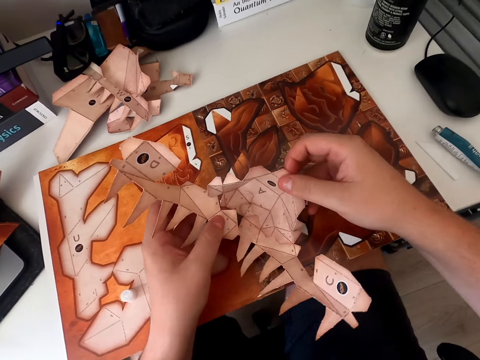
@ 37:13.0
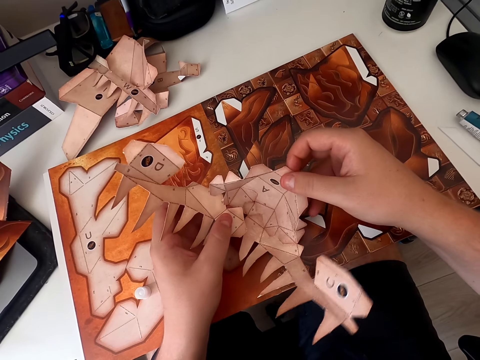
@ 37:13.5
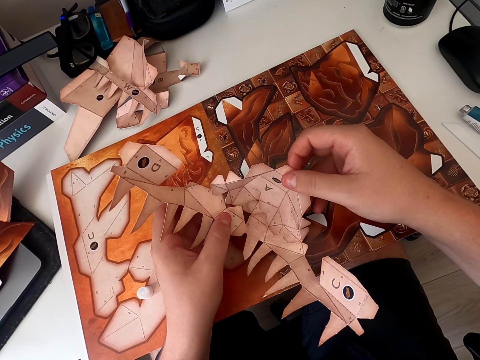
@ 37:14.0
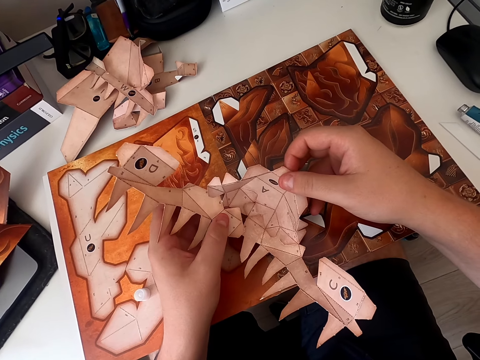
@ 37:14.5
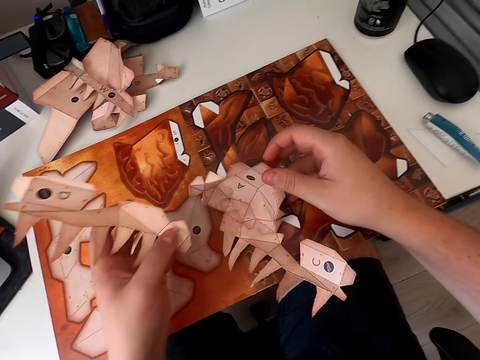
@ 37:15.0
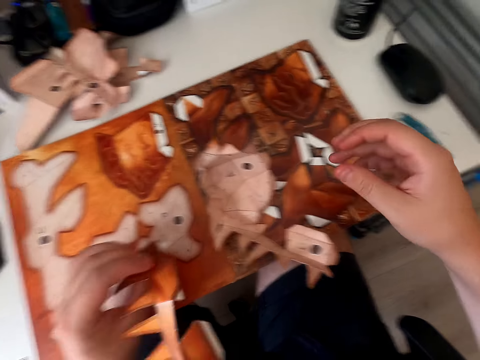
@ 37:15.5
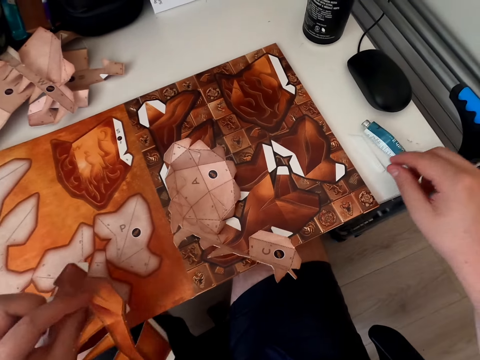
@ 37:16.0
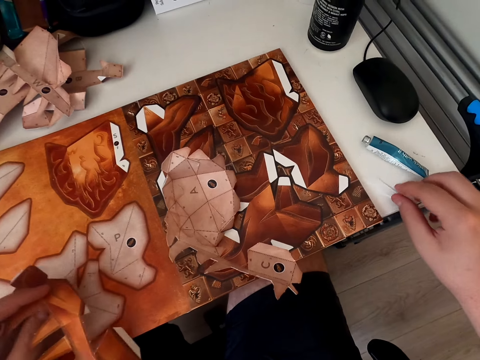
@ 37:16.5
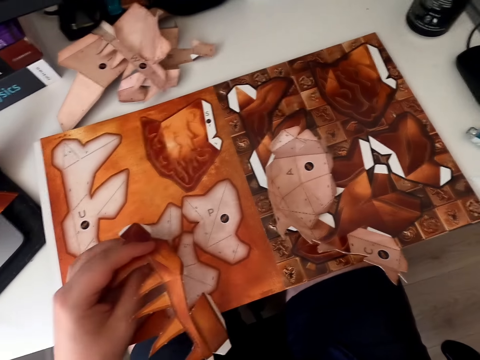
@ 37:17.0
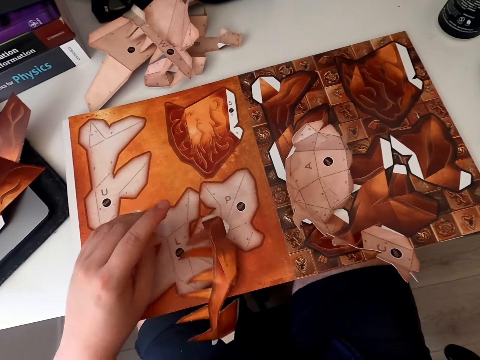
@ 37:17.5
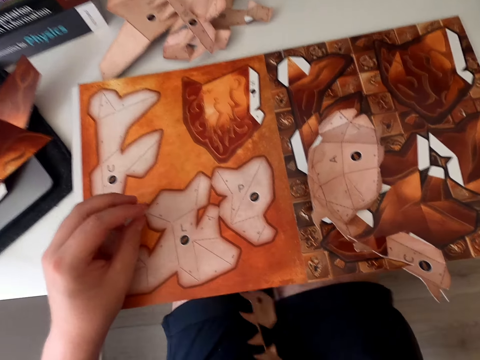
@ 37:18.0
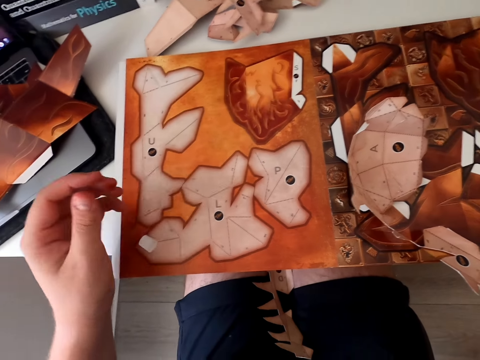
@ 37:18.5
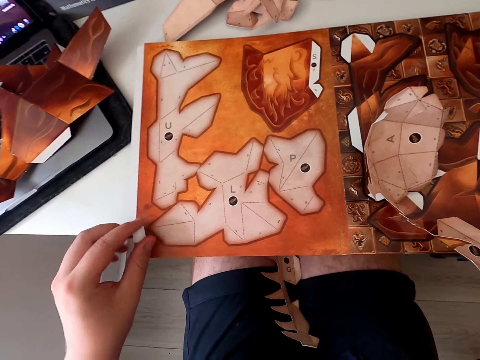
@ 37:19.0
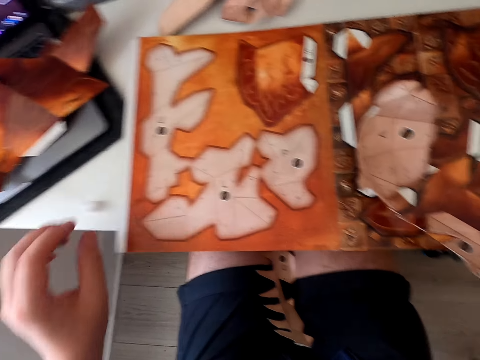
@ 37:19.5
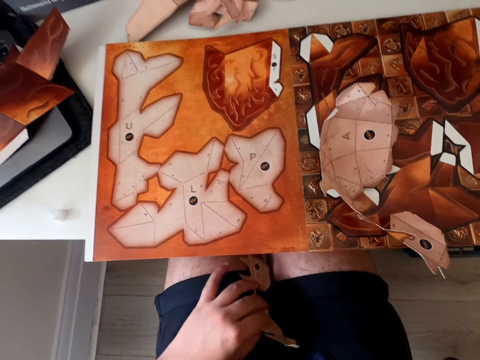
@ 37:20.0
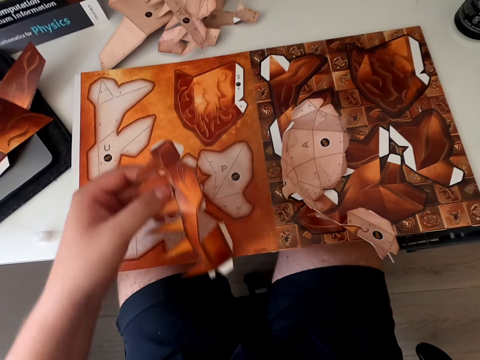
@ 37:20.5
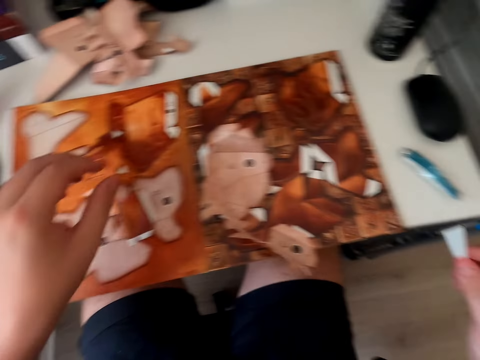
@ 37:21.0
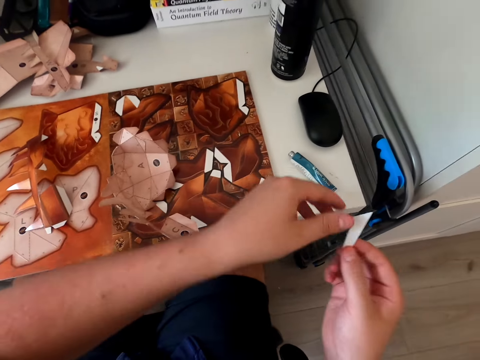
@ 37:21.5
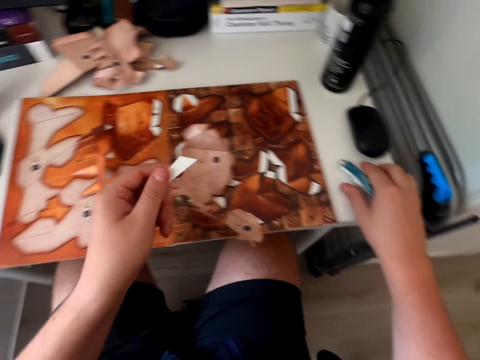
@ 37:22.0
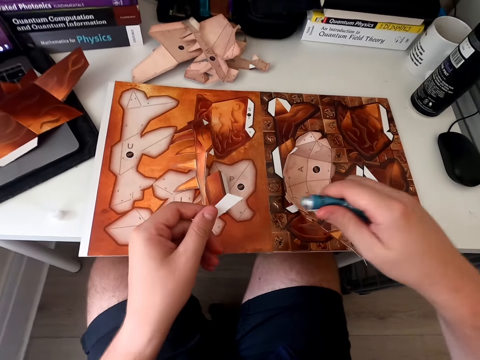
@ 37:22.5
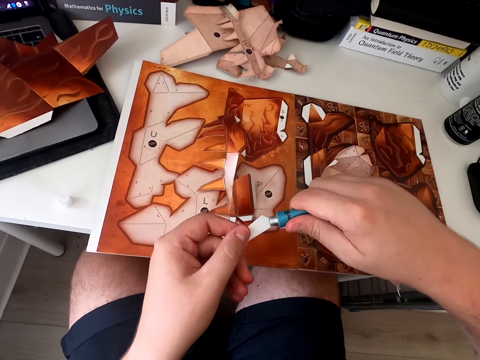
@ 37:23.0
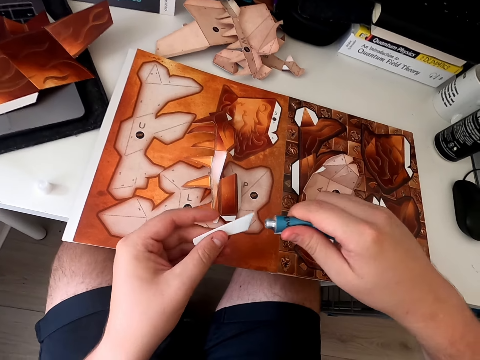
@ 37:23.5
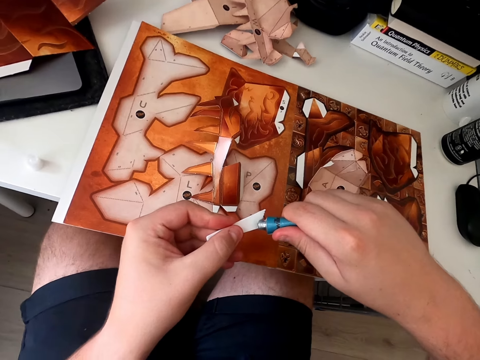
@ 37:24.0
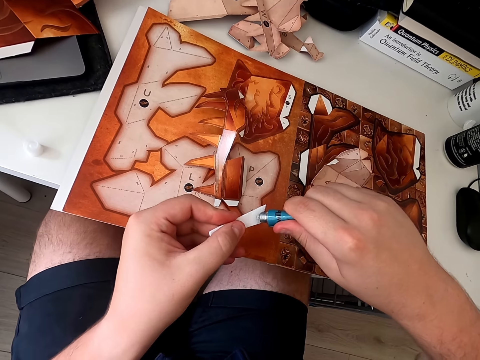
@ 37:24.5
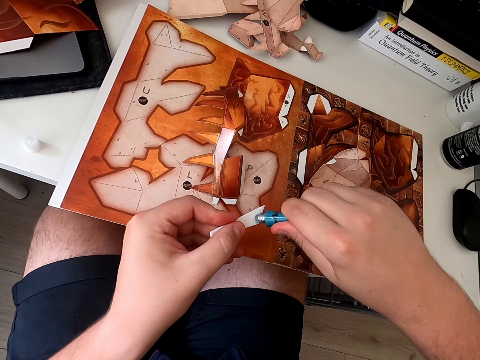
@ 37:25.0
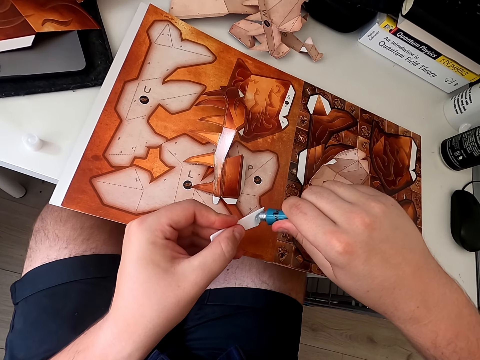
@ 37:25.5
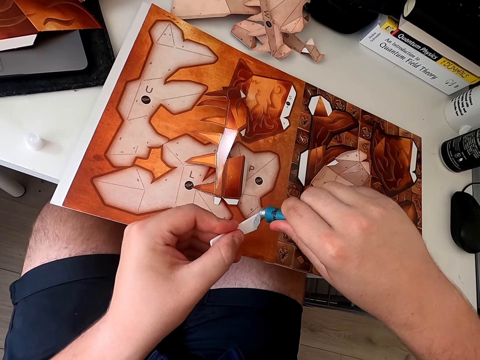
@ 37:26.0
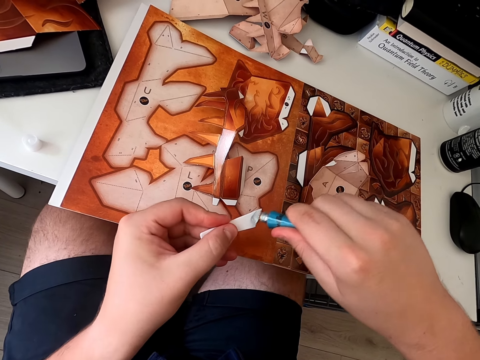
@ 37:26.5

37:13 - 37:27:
The camera wearer puts a paper craft down. They turn the paper craft. They pick up an emboss paper. They hold the paper craft. They put the paper craft down. They hold a glue top. They pick up the glue top. They put the glue top down. They pick up the paper craft. They put the paper craft down. They hold the emboss paper. They exchange the emboss paper to the other hand. They pick up glue. They apply glue on the emboss paper. They apply glue on the emboss paper again.

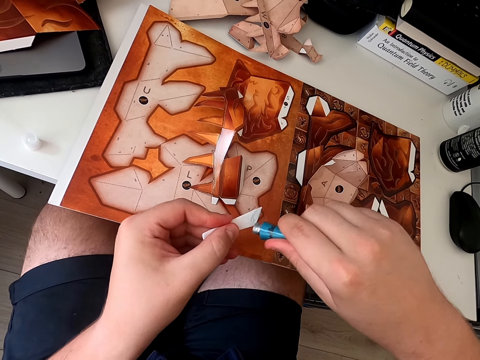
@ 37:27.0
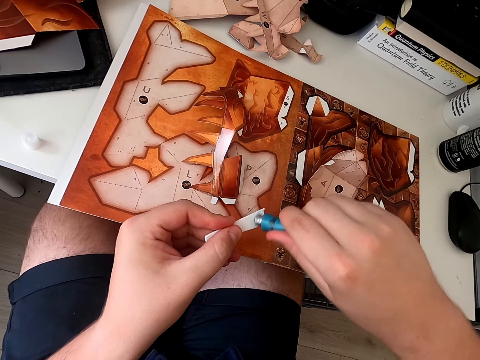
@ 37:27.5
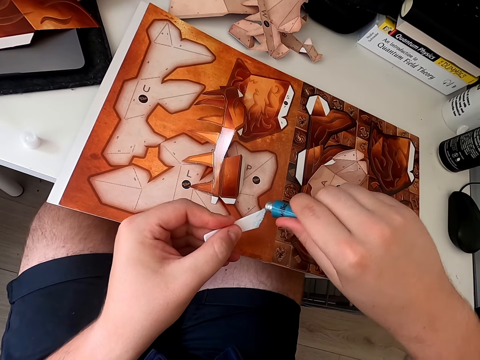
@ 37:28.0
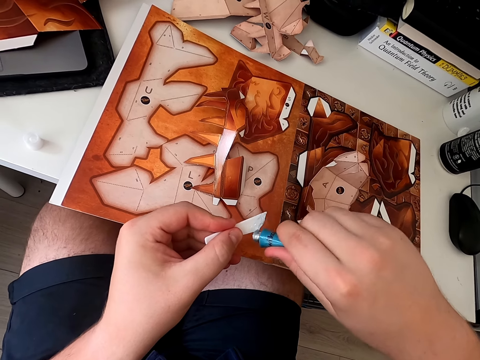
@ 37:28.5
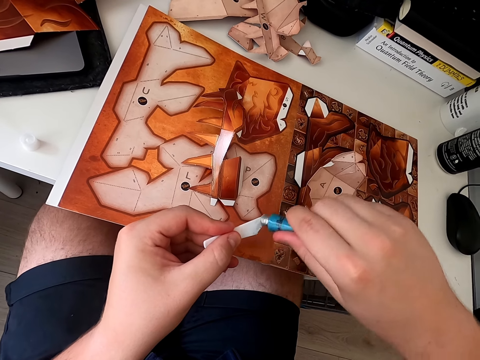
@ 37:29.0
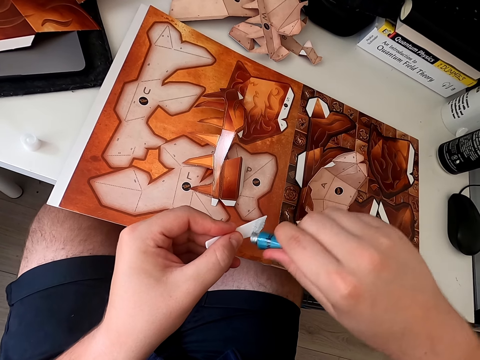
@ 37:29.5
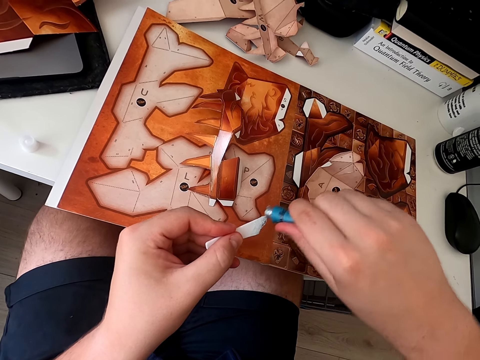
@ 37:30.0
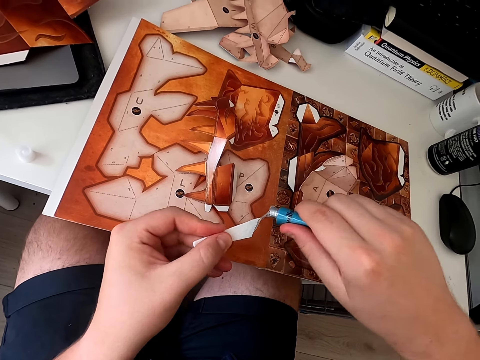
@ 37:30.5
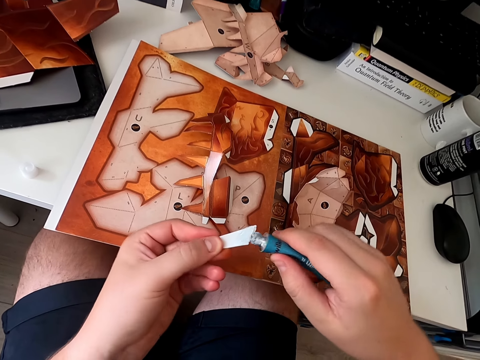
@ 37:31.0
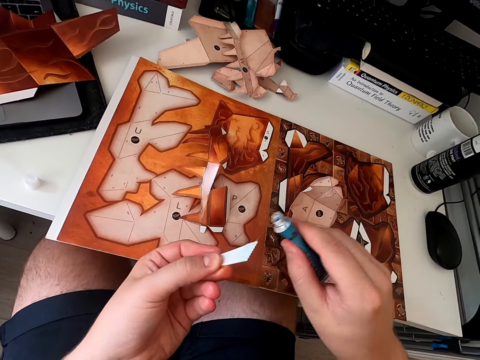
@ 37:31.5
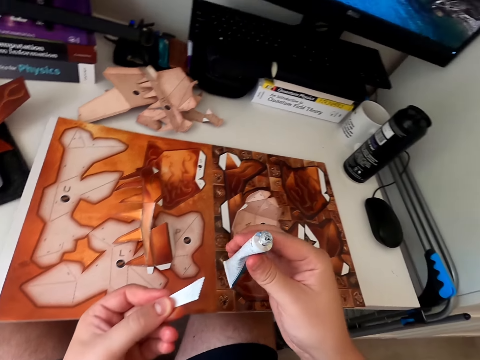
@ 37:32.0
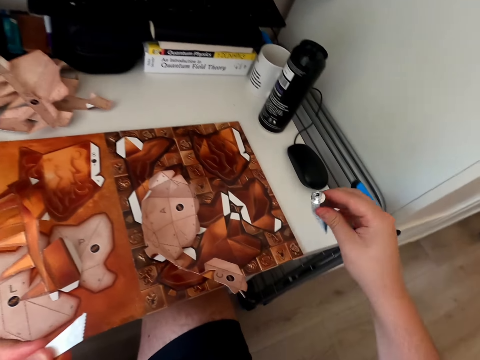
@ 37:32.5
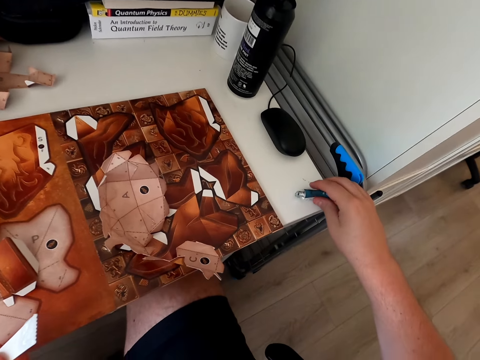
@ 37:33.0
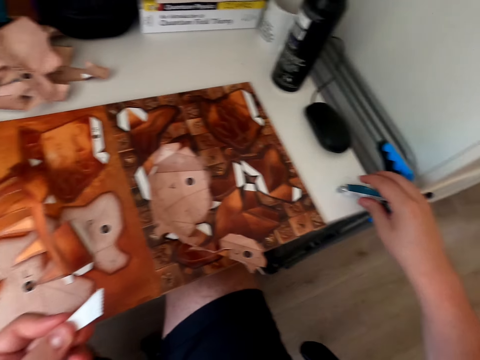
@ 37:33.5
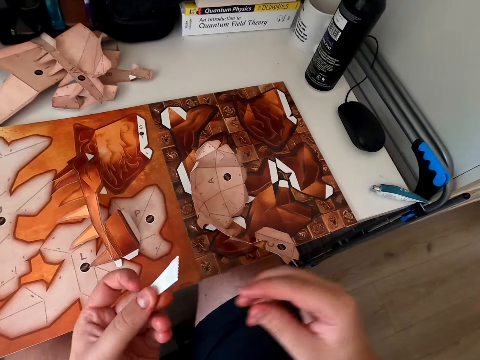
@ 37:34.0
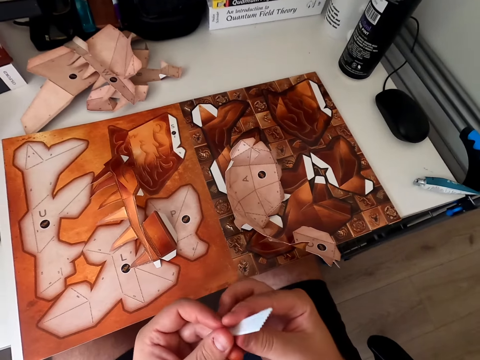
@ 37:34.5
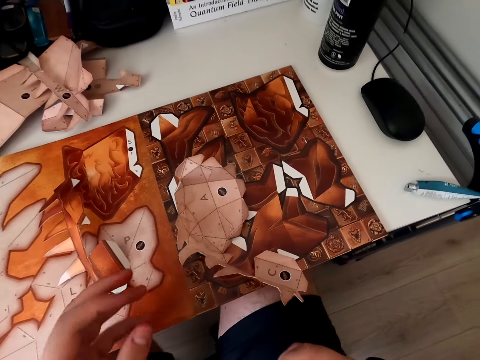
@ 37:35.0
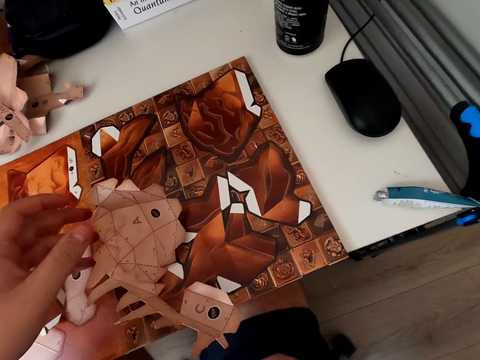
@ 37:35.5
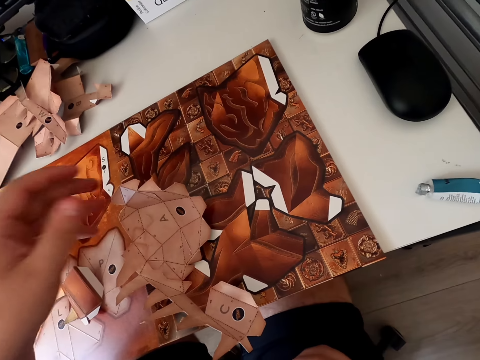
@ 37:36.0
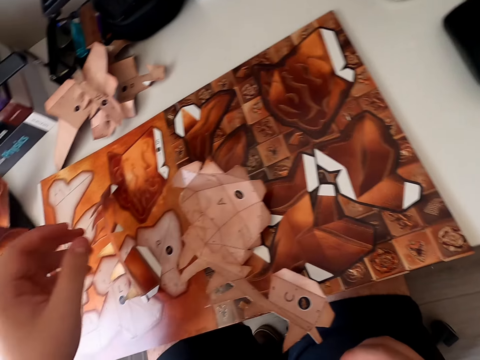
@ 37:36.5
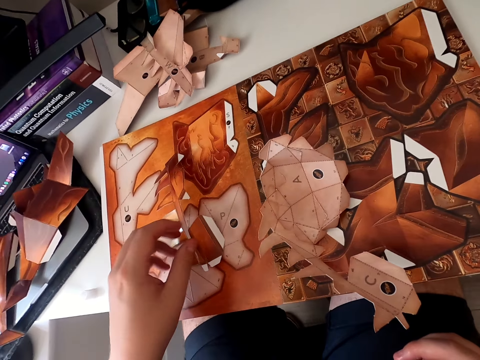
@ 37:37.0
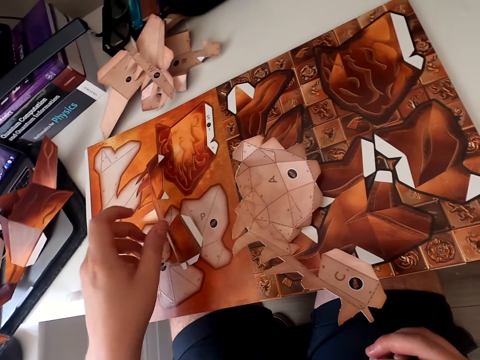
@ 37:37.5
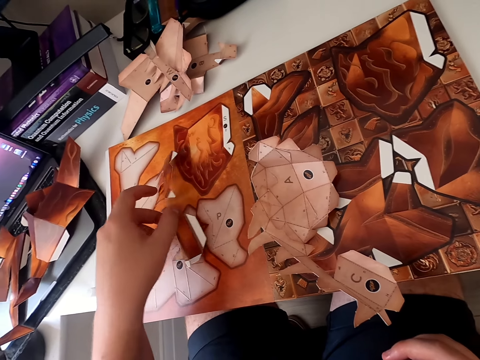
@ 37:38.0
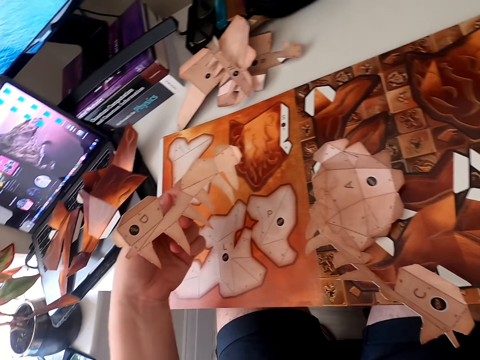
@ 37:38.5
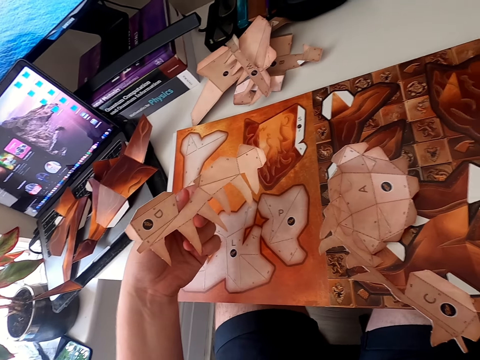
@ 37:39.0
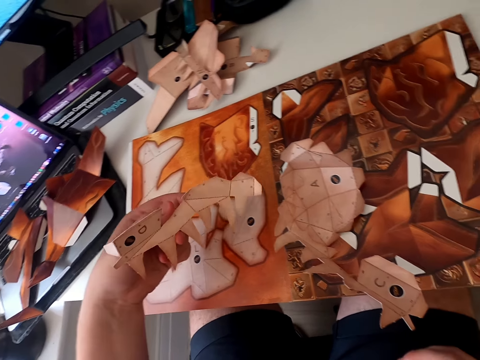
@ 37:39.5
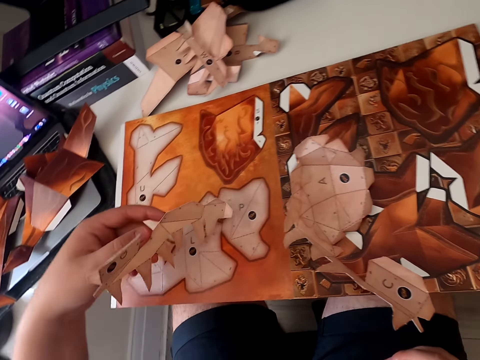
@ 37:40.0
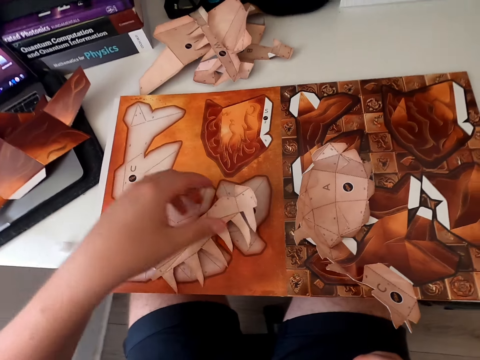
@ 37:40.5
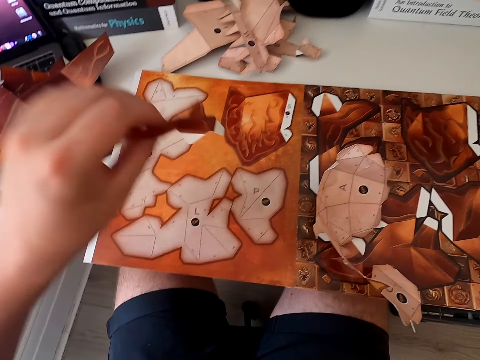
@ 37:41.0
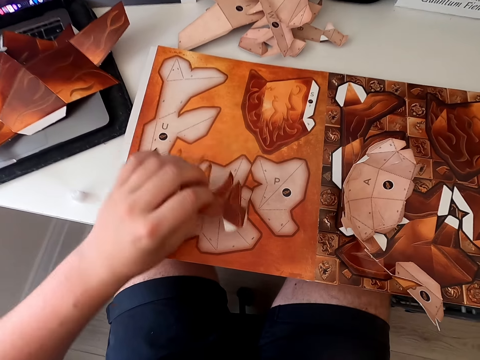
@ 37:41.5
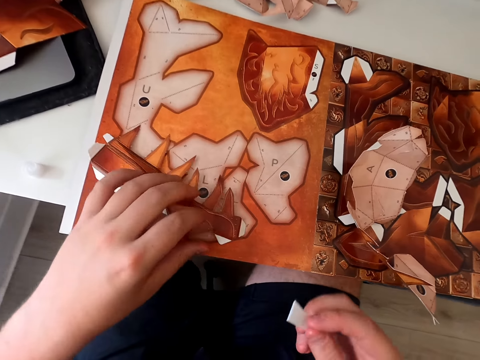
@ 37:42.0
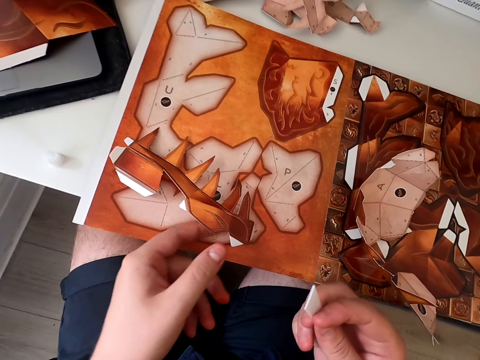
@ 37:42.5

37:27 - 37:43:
The camera wearer applies glue on the emboss paper. They apply glue on the emboss paper repeatedly. They put the glue on the table. They hold the emboss paper. They move the hand. They pick up the paper craft. They pick up the paper craft again.
